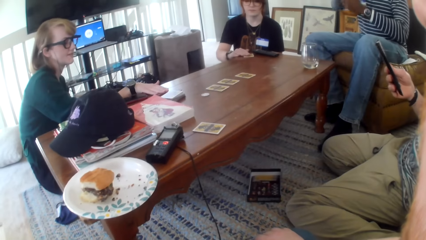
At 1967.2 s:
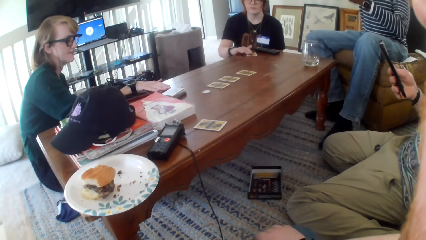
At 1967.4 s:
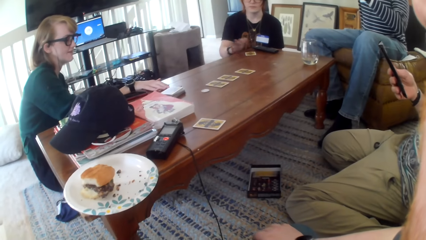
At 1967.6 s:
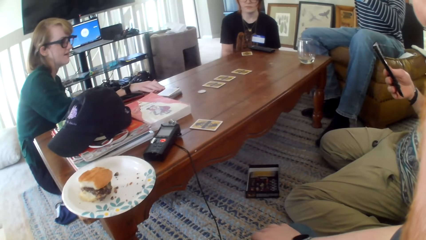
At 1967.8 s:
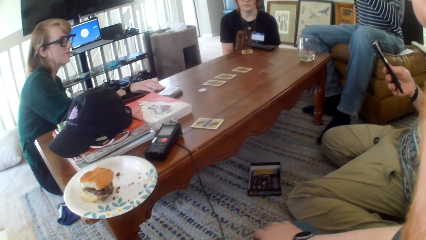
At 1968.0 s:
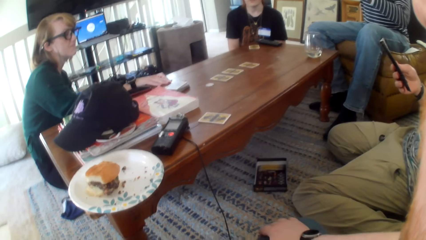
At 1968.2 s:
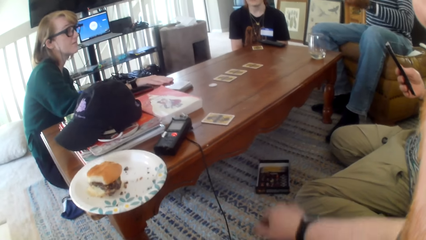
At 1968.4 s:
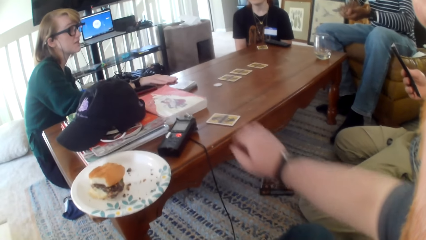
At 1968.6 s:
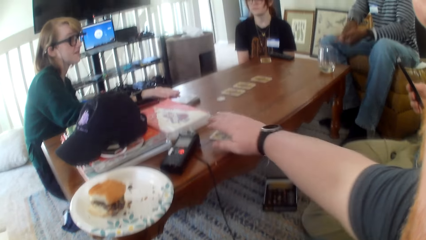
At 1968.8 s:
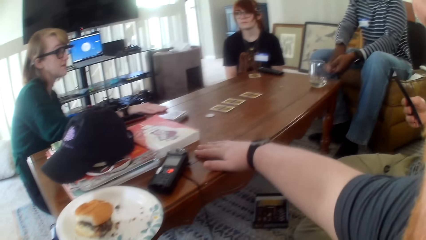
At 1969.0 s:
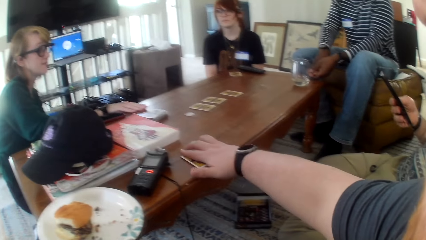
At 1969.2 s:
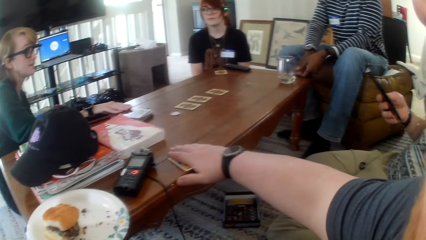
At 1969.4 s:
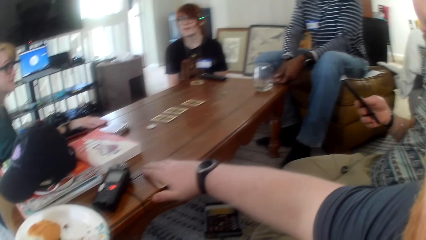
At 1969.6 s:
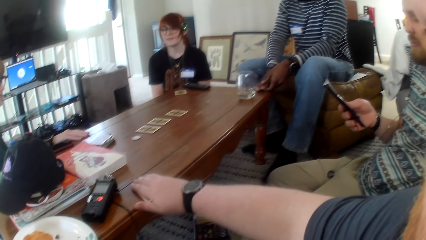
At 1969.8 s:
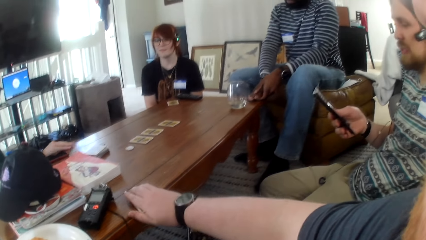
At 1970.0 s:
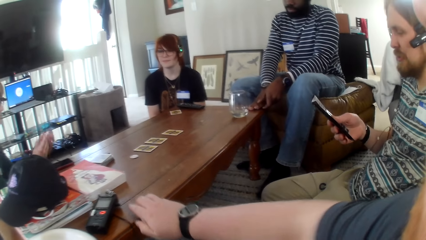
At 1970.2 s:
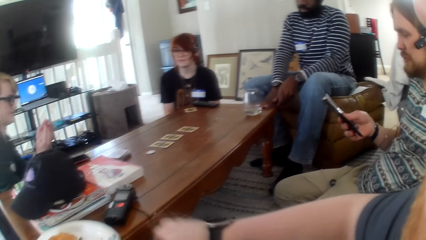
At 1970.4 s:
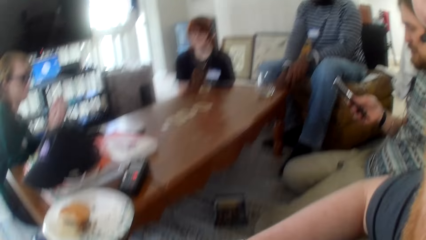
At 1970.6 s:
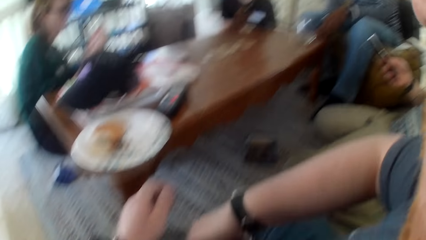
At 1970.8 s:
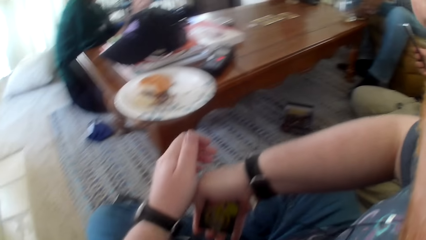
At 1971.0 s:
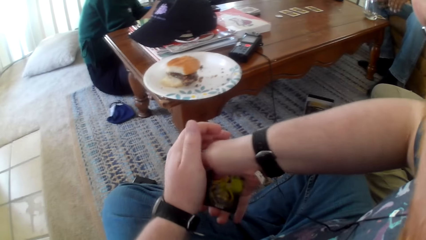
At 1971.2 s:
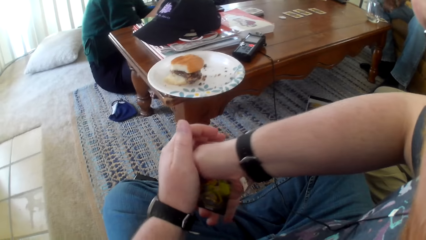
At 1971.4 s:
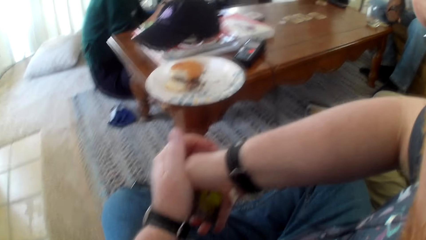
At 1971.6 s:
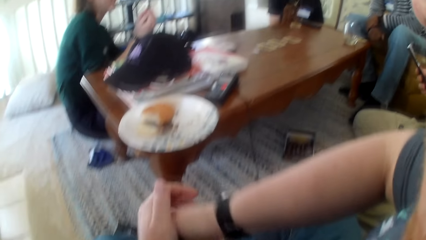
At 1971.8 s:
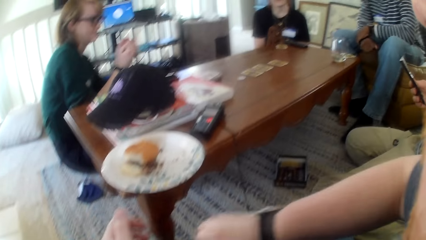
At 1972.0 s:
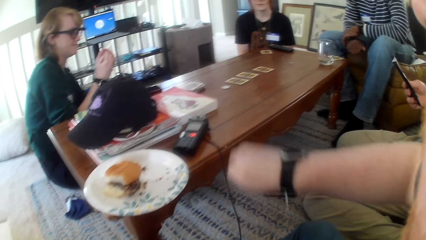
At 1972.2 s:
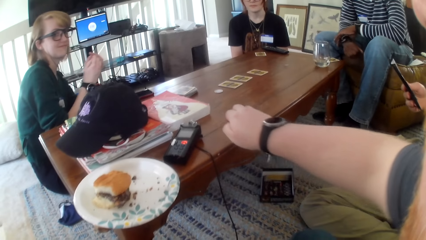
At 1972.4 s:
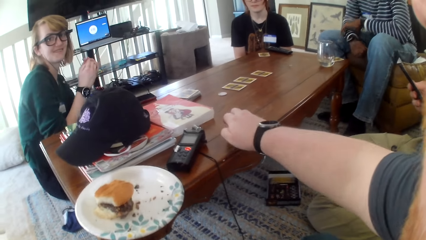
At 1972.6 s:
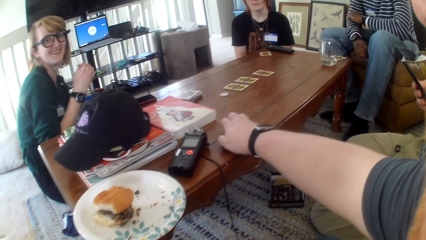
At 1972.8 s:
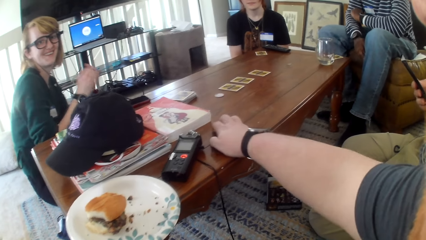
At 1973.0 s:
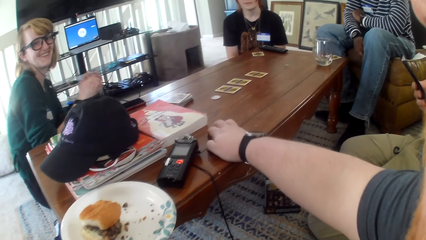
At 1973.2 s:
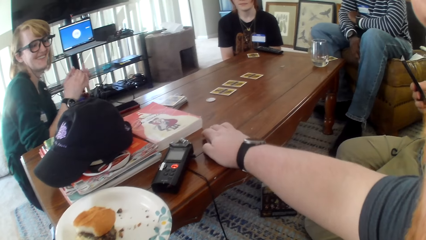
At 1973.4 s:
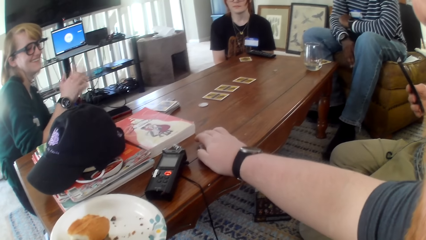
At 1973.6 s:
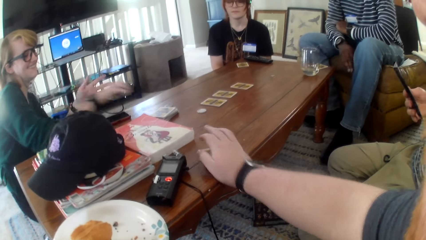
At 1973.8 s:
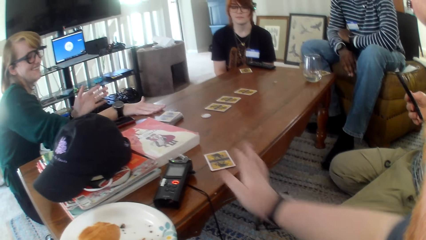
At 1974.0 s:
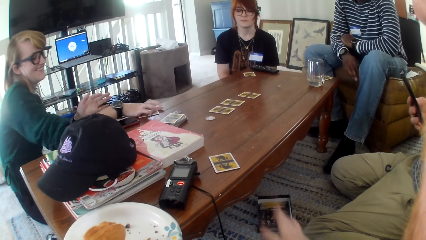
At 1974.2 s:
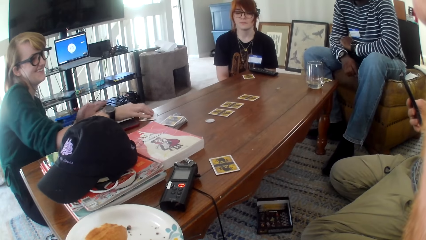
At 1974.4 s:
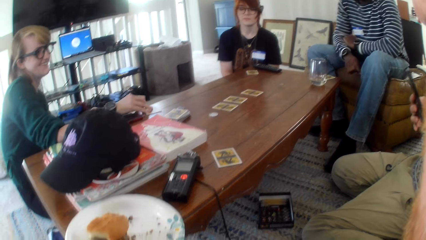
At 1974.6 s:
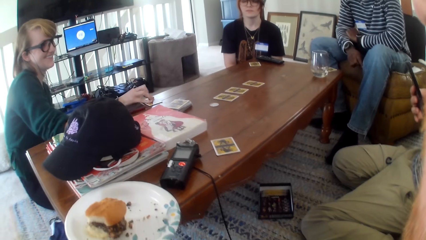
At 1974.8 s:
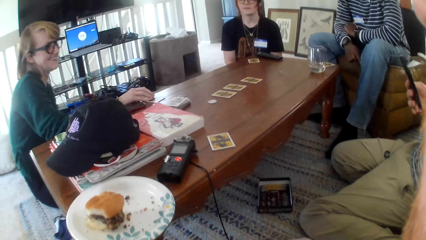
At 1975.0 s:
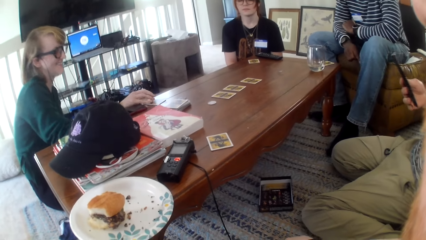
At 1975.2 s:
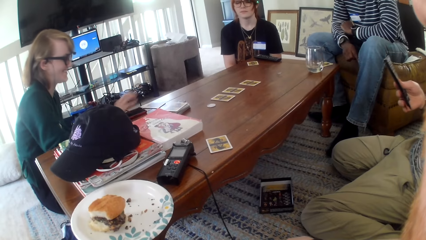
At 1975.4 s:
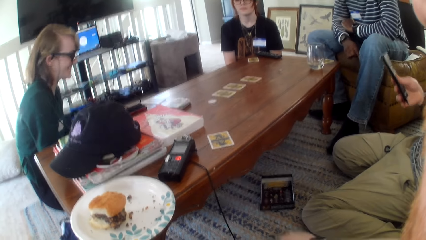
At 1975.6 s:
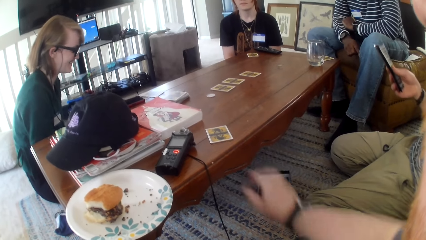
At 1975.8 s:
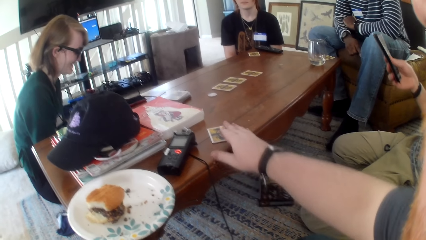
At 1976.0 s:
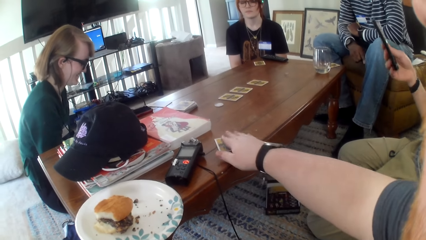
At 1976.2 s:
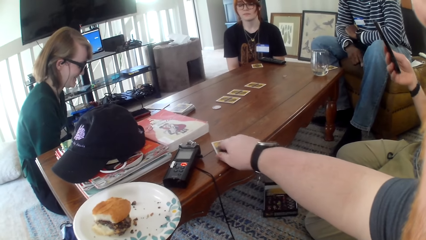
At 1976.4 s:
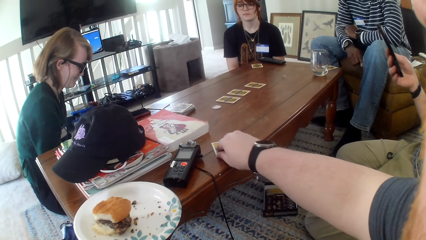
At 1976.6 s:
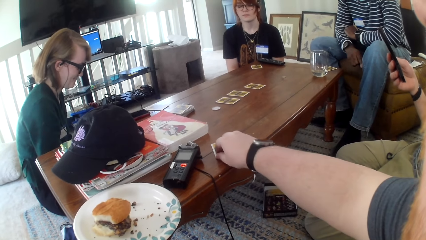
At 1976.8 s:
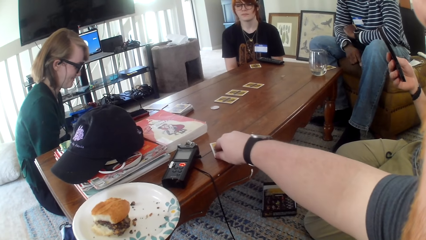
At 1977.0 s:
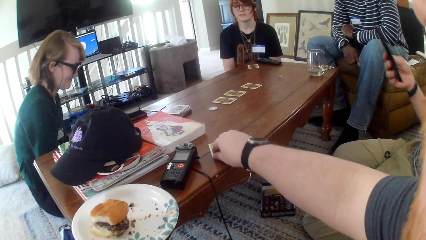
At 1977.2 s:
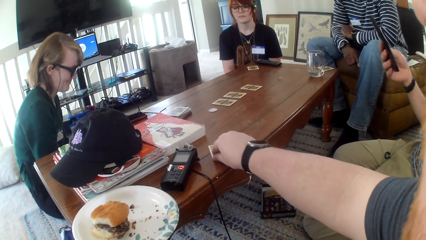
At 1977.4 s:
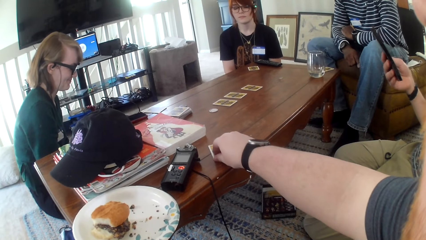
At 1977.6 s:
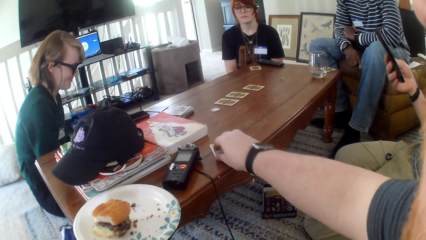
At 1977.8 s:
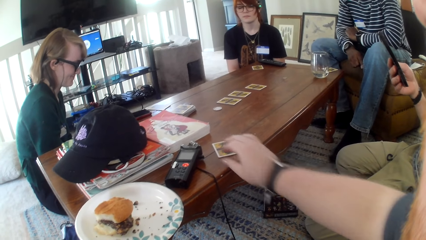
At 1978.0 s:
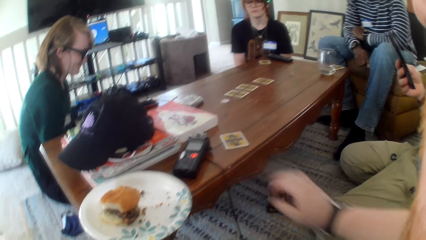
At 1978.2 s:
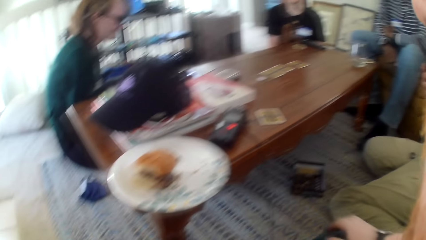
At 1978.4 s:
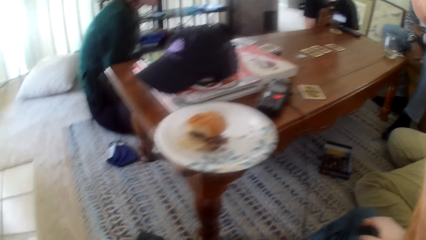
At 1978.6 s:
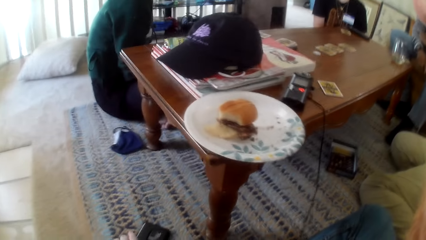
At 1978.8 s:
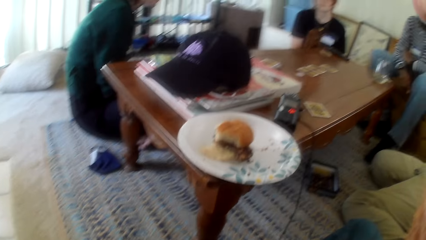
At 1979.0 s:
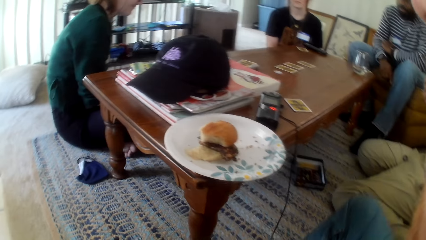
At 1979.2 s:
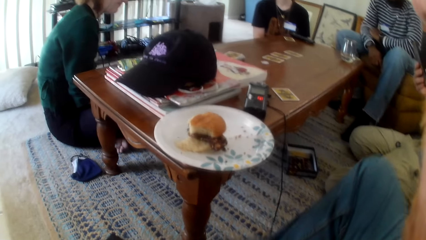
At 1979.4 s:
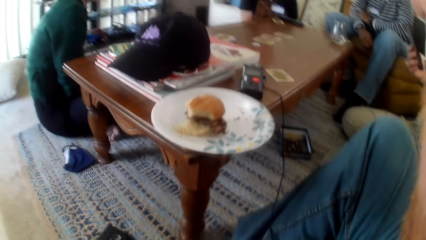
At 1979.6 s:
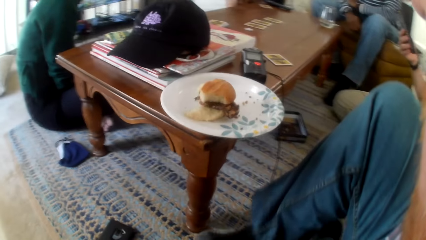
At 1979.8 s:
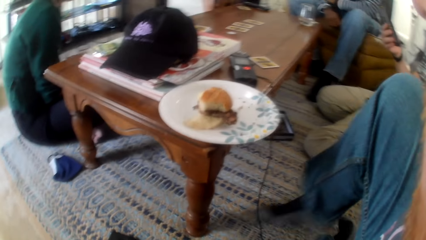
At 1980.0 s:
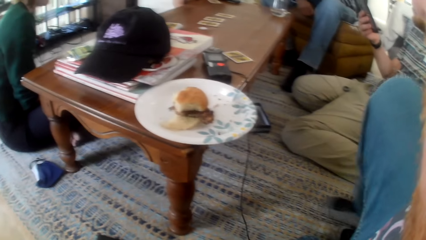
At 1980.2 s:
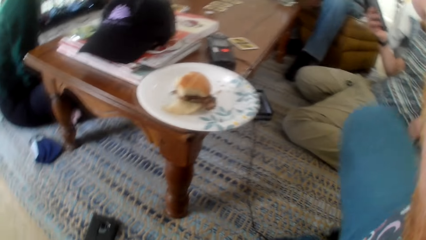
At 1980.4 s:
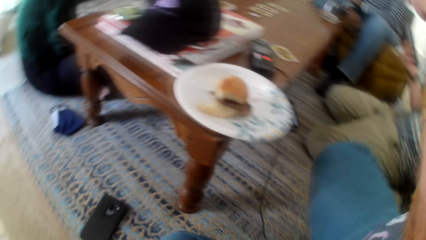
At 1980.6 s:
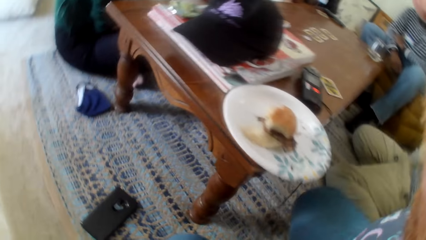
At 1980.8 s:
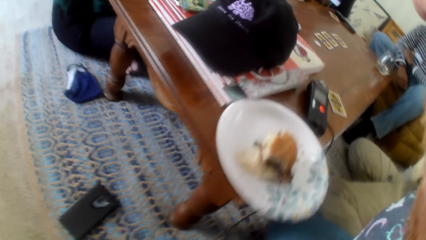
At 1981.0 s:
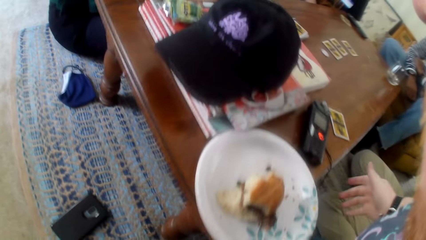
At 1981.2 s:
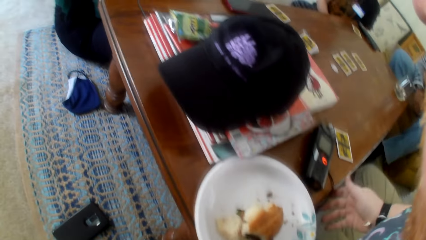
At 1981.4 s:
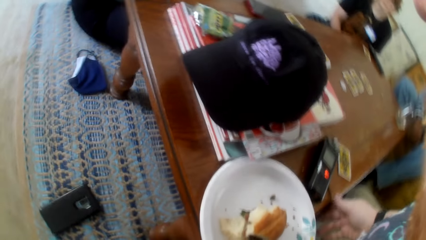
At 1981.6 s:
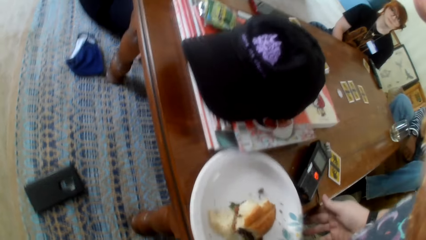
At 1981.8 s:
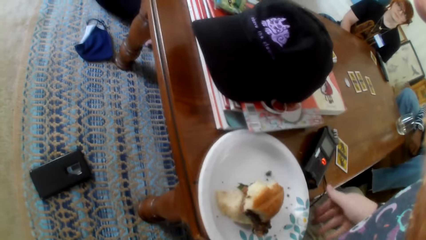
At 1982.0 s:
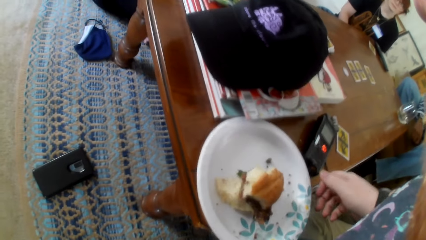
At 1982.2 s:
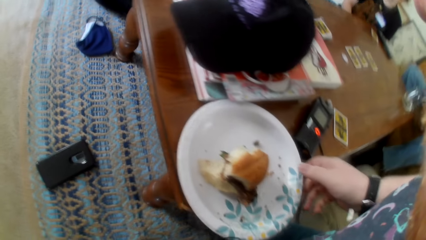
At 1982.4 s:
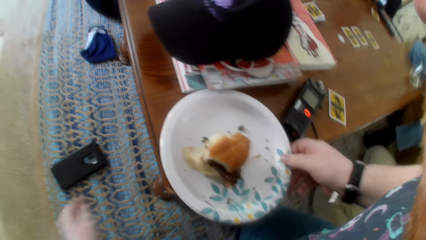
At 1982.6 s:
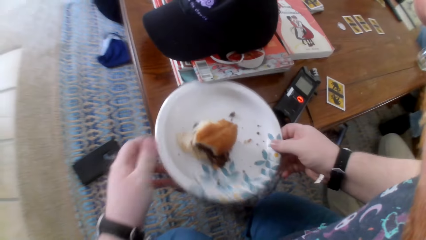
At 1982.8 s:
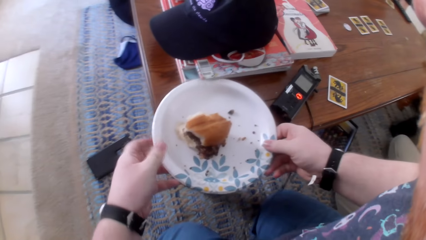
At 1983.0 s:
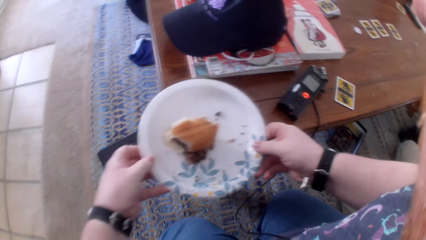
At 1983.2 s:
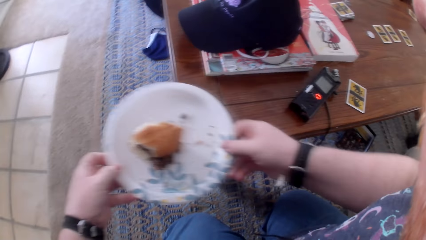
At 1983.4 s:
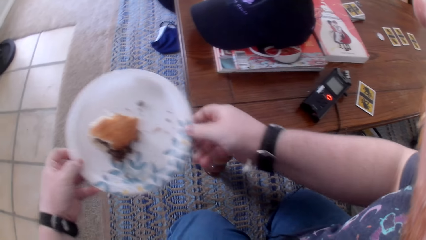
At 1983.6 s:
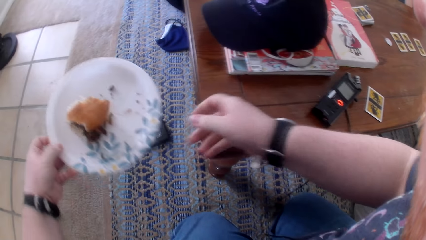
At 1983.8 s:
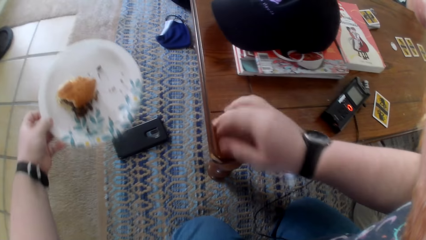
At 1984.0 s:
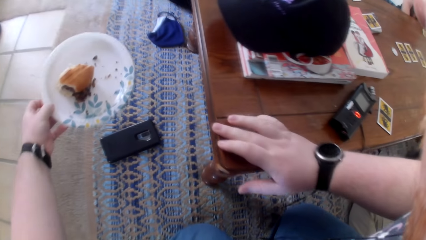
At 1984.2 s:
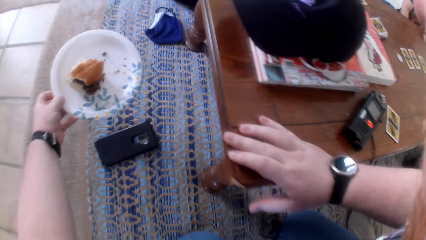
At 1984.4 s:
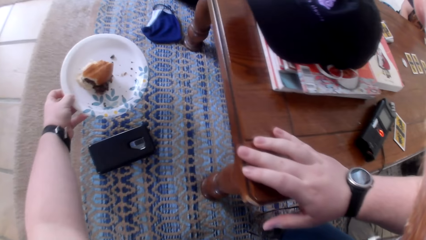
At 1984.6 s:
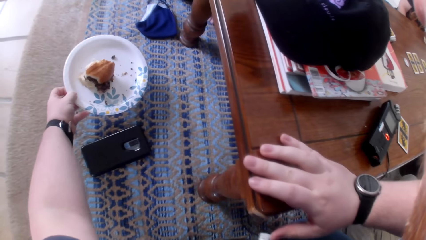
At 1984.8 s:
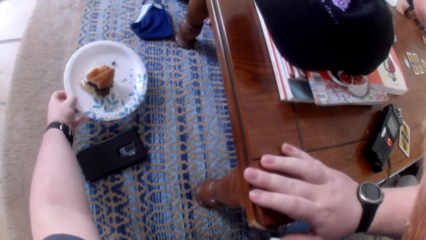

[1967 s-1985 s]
A person stares at the card. A woman picks up the card. The woman talks. The person looks around. The camera wearer picks up the card from the table. The woman stares at the card. A man talks. The camera wearer talks and stares at the card. The woman looks around. The camera wearer places the card on the table. The woman places the card on the table. The camera wearer looks around and touches the card on the table. The woman looks around. The camera wearer looks around. They move a leg. They pick up the plate from the table.
